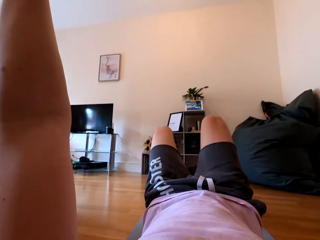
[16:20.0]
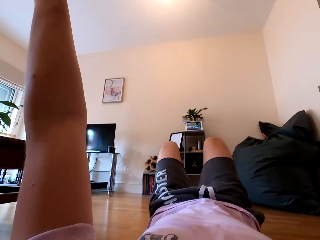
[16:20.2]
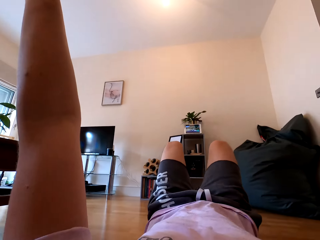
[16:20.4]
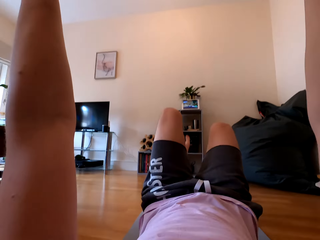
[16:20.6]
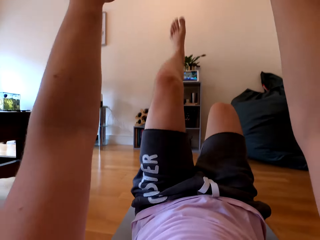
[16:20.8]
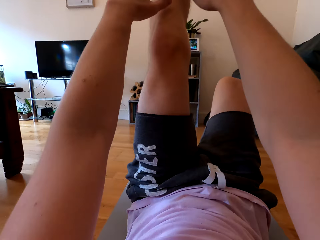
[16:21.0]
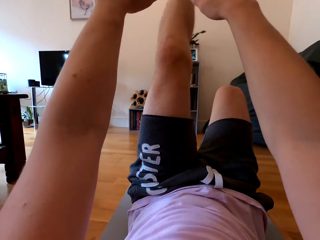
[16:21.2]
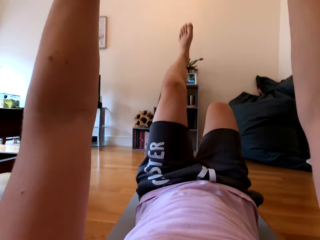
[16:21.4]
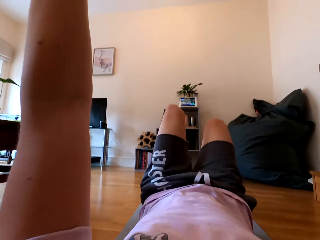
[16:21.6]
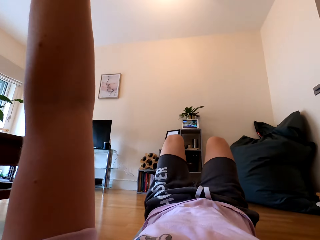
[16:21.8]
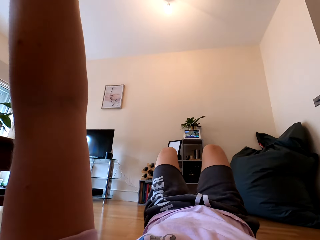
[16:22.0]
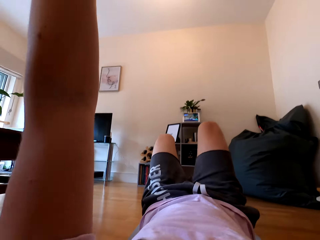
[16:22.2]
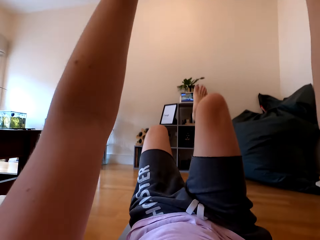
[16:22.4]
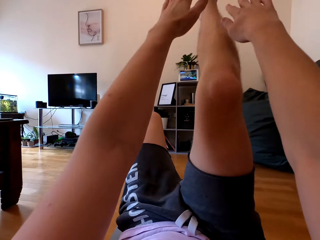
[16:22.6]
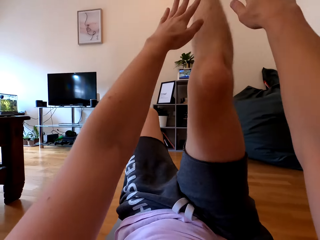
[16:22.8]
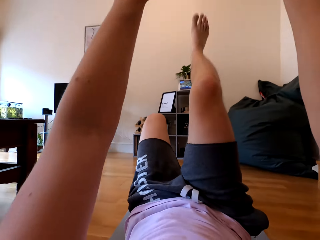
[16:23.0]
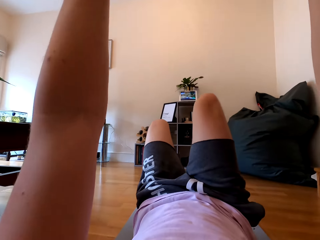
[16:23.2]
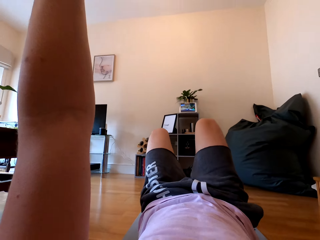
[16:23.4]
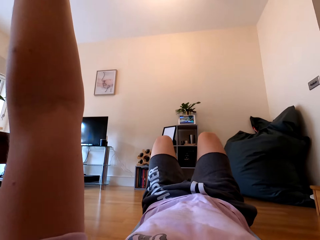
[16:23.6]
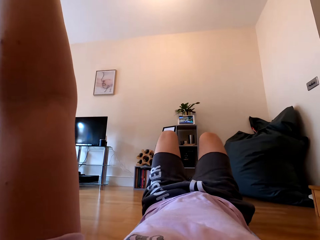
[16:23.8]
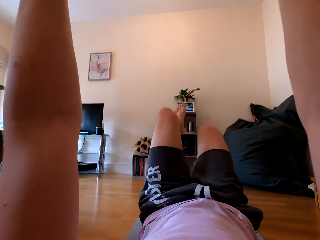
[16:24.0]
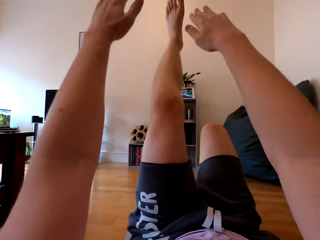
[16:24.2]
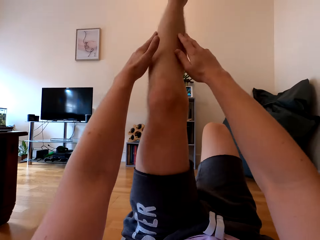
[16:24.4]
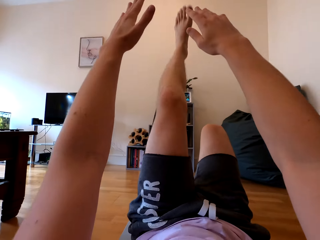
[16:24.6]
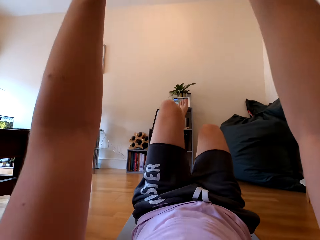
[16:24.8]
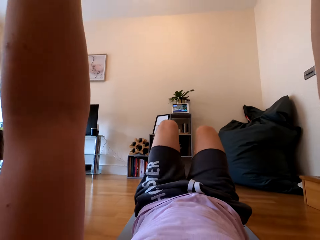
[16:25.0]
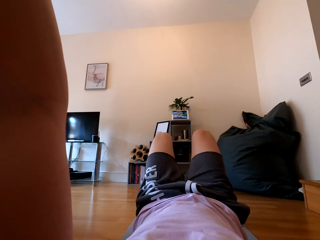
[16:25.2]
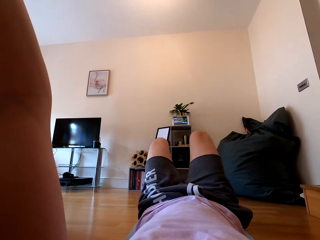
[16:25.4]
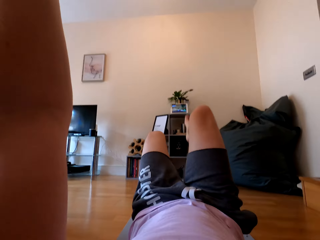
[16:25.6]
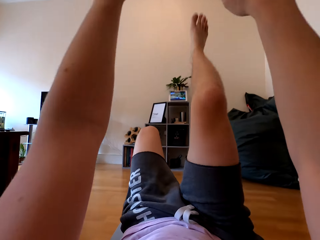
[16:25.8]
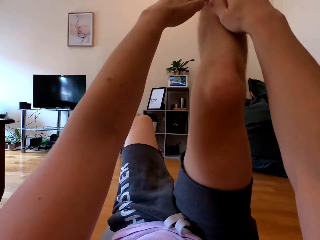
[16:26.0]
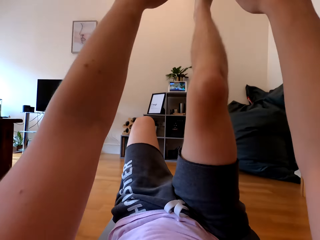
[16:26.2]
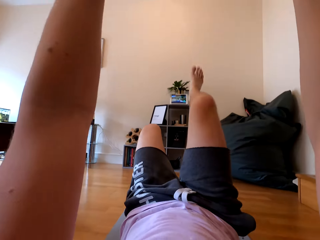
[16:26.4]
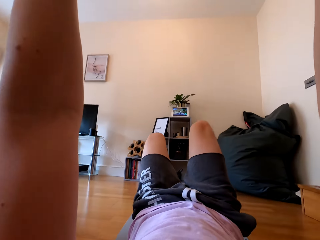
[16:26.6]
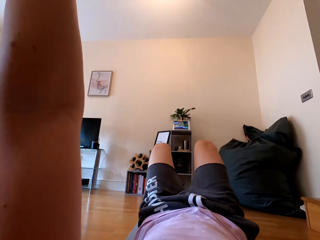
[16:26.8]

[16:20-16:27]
The camera wearer touches the right leg with both hands. They do push ups, raise both hands up, and touch the left leg with both hands.

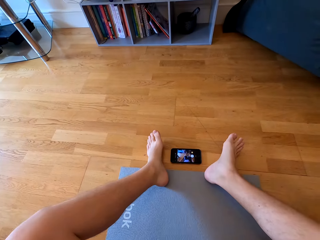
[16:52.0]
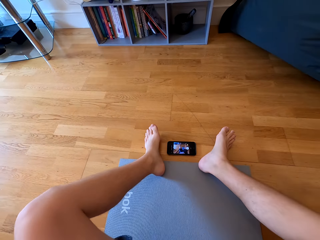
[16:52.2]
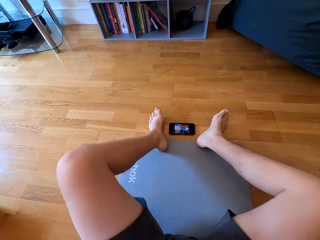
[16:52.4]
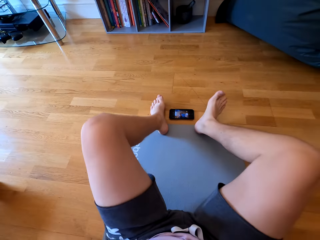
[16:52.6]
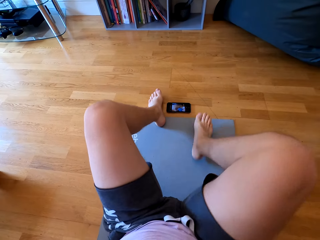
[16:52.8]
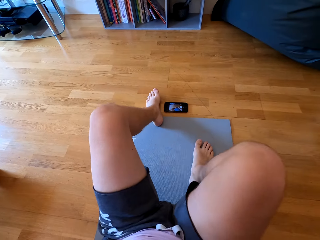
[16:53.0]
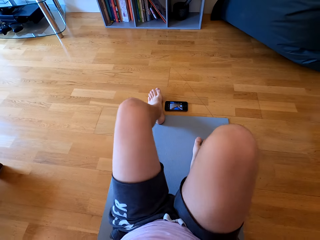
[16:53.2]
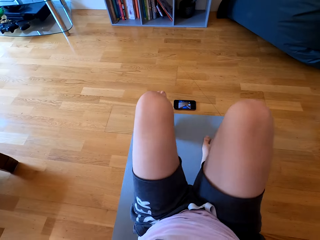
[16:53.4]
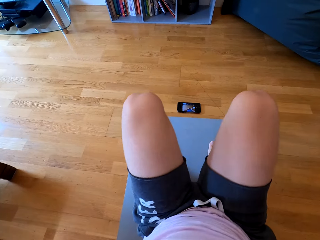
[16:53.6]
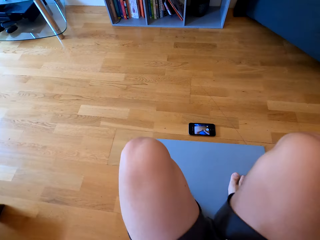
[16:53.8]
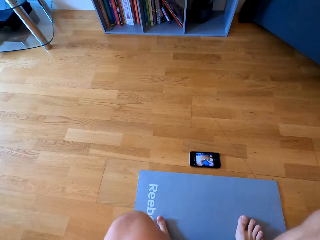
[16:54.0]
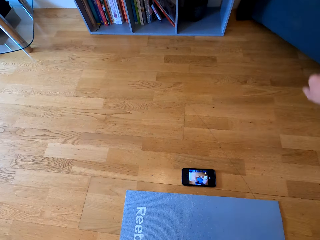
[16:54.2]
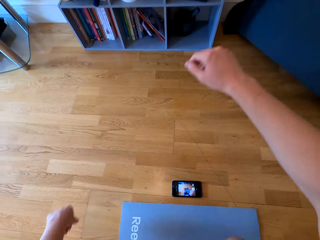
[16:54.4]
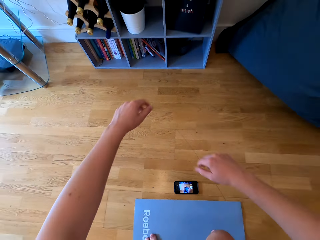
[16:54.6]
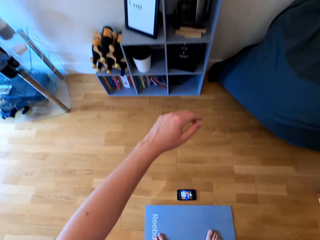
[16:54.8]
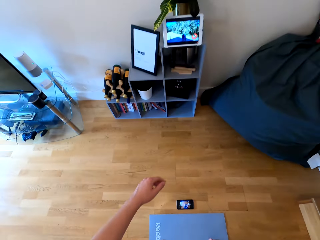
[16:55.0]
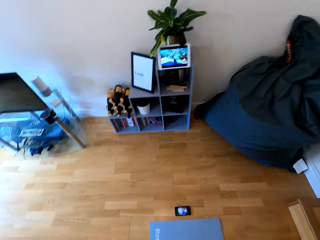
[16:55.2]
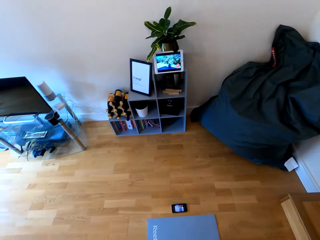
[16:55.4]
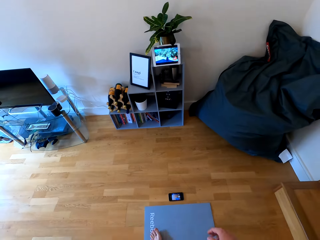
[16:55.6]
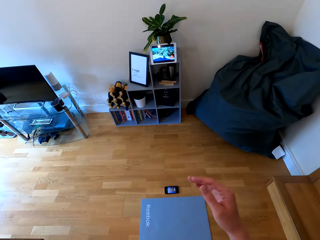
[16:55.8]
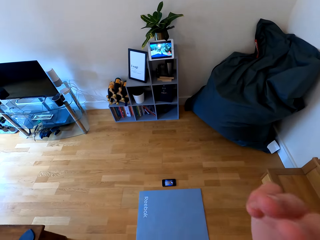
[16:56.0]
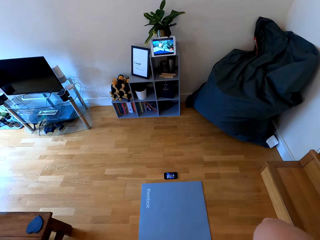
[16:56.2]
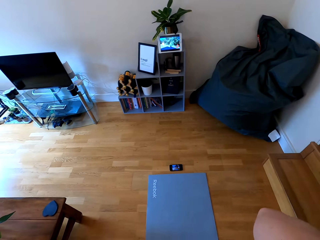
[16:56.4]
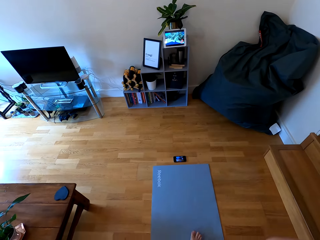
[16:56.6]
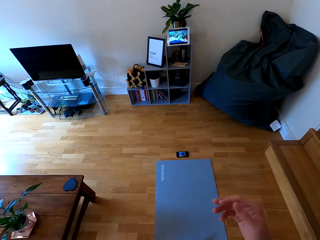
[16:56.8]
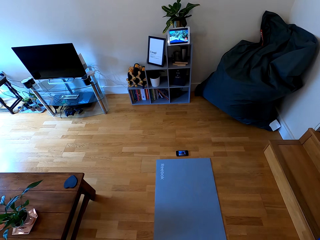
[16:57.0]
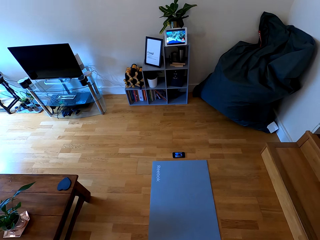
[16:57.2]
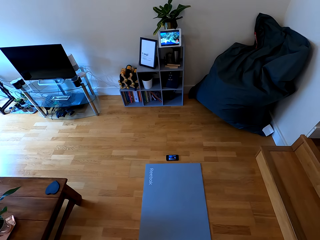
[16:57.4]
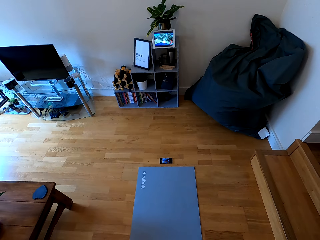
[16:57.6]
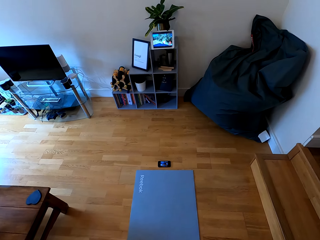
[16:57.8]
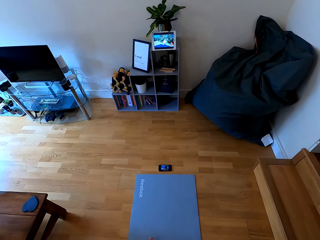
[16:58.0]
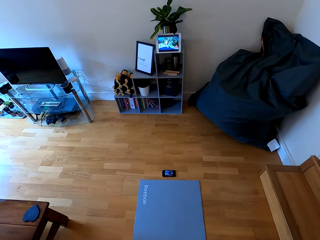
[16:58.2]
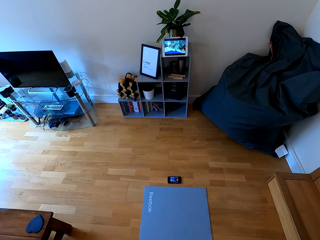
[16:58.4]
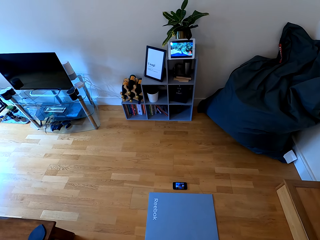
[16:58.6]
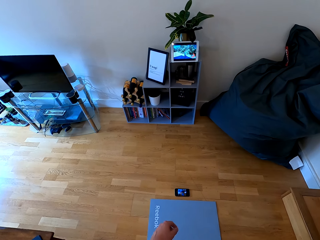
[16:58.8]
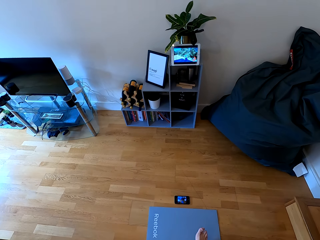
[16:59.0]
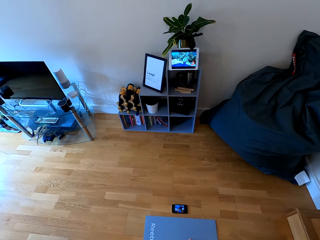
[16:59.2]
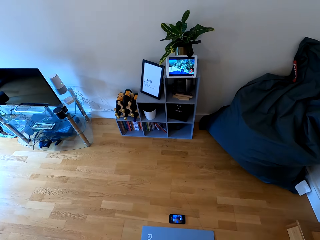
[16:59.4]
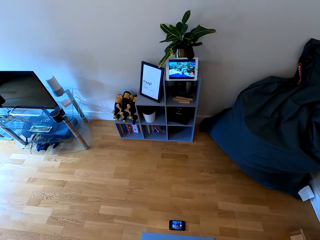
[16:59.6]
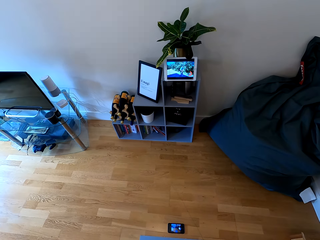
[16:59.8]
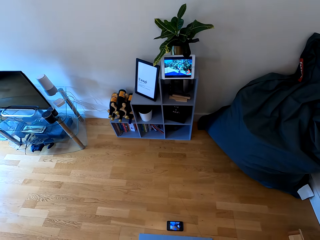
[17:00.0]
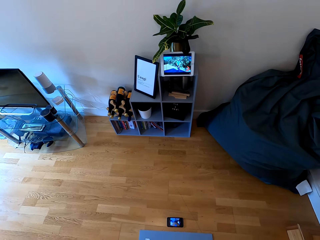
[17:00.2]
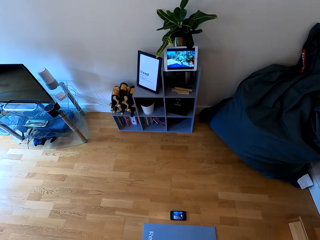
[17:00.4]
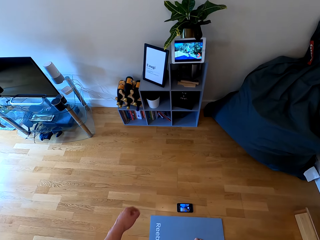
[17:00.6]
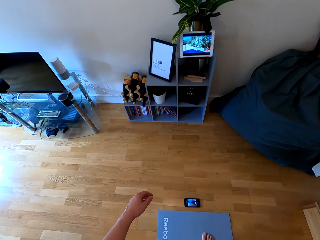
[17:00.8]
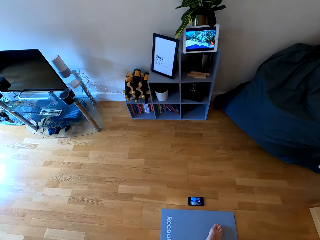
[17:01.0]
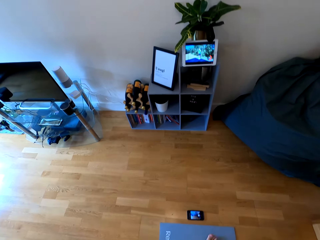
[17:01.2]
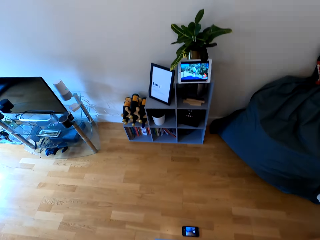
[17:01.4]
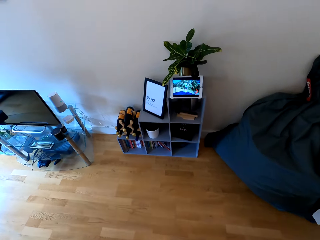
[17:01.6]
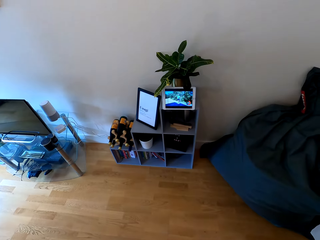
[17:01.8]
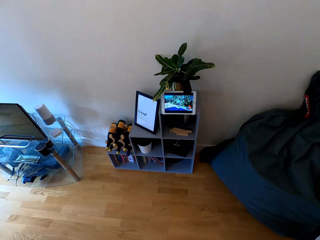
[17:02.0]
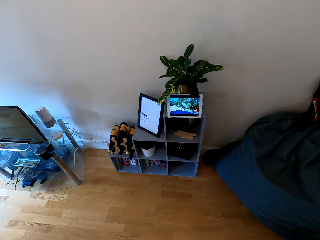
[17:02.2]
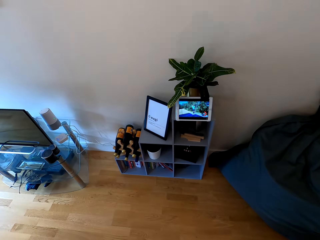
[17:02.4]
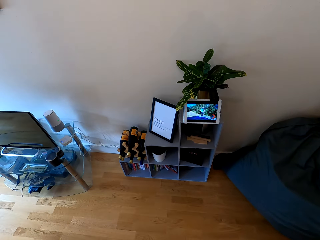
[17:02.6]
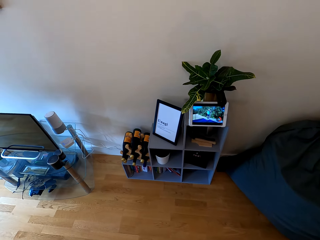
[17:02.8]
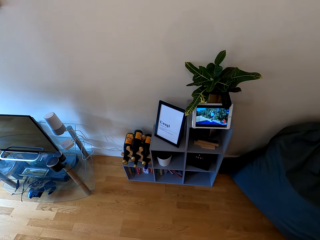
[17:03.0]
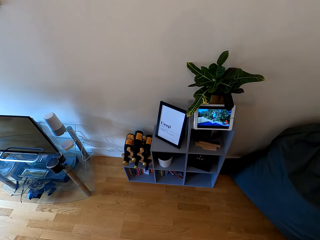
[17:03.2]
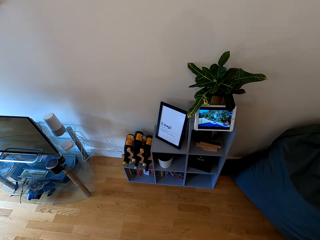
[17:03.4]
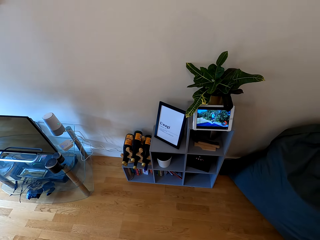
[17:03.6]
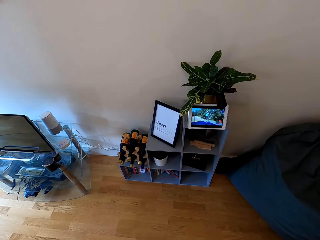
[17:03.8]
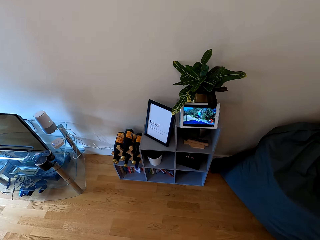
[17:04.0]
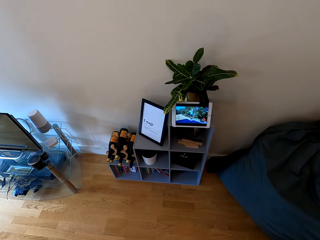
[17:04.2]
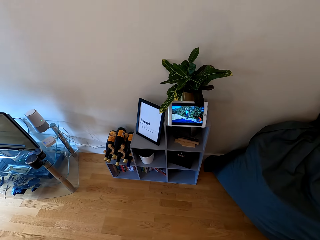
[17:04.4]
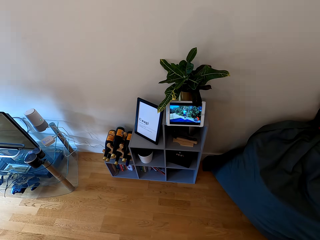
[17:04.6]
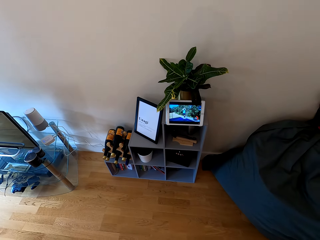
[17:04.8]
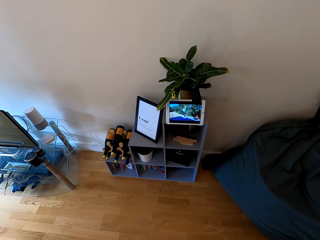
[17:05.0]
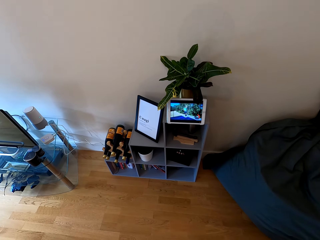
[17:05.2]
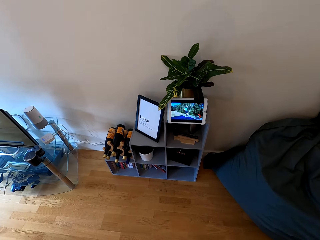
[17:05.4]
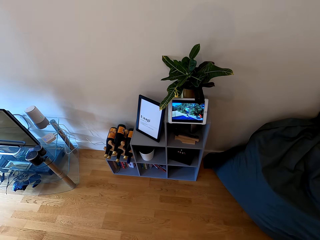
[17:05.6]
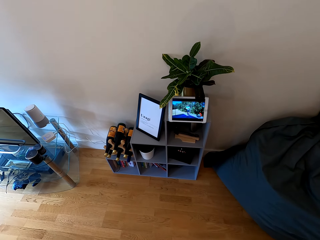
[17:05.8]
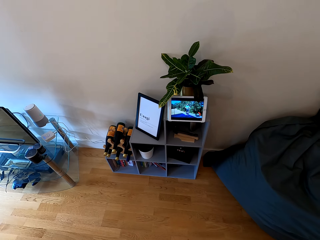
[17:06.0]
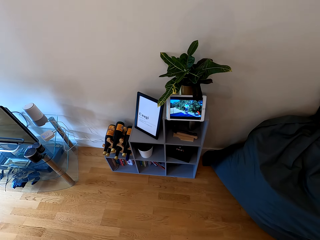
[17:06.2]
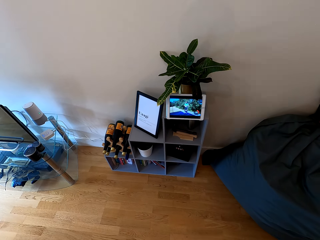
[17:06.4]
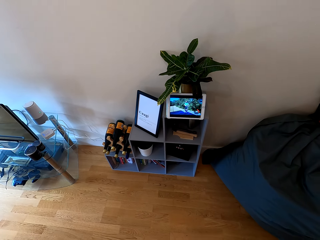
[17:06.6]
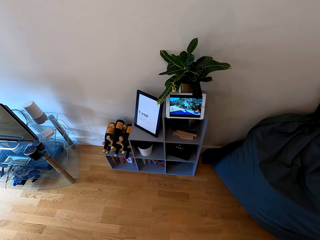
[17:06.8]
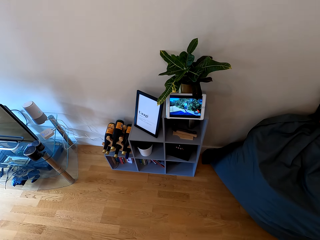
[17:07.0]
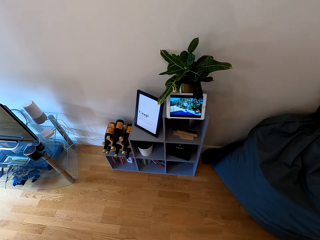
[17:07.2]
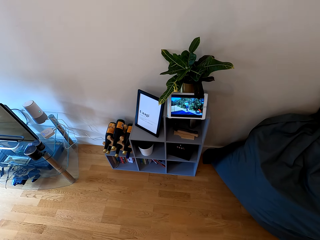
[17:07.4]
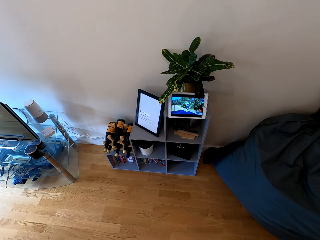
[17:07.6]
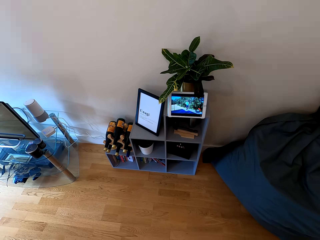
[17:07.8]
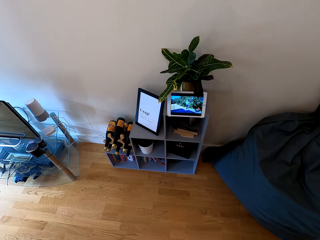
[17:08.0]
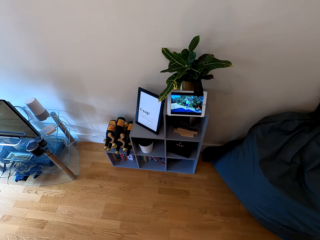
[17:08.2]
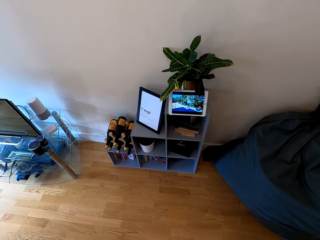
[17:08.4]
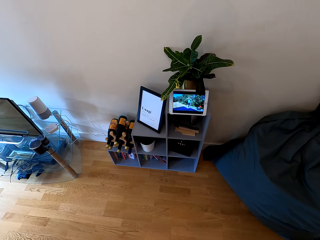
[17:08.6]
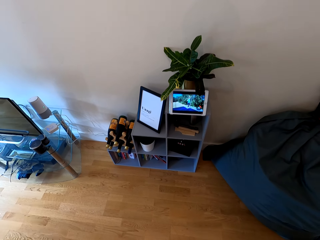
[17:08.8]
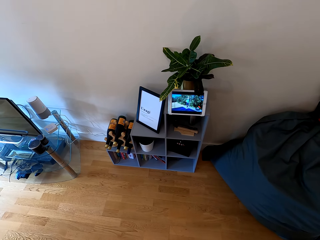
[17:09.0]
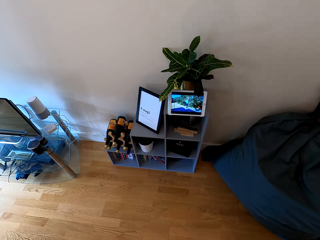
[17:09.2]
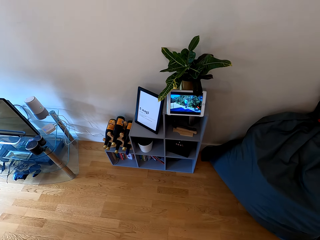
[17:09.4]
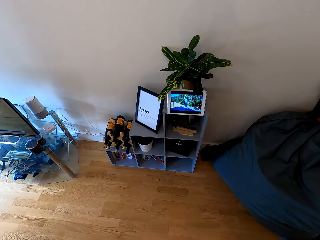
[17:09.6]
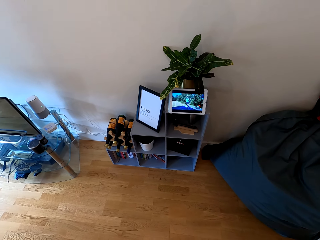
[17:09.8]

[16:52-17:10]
The camera wearer stands from the mat. They raise the right hand towards something and withdraw the right hand from it. They look at the tablet.
